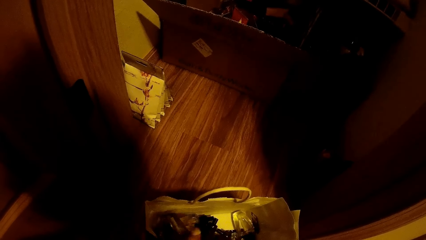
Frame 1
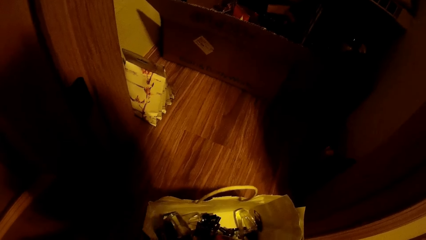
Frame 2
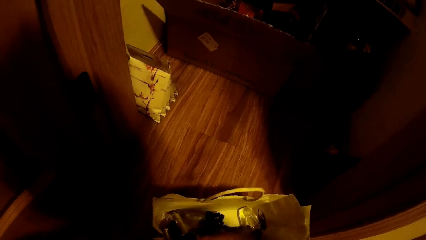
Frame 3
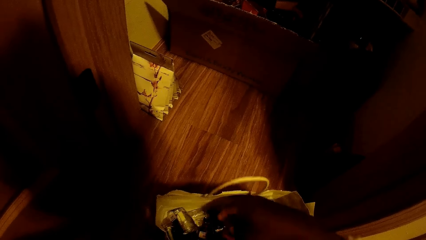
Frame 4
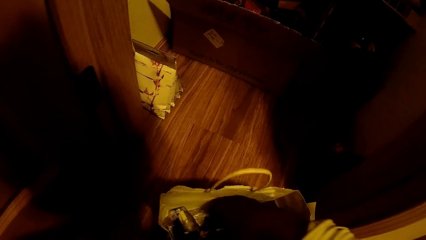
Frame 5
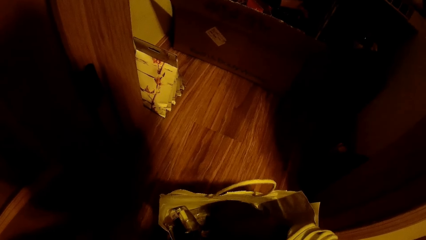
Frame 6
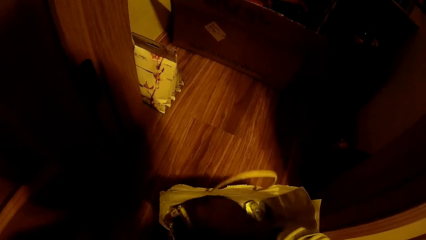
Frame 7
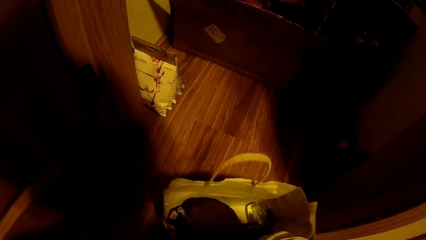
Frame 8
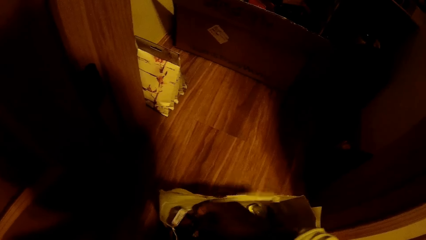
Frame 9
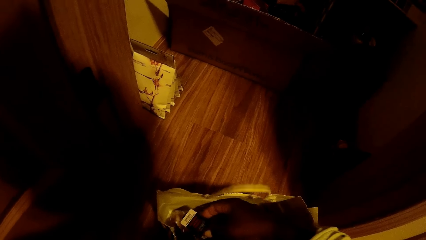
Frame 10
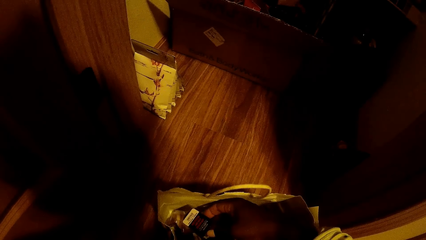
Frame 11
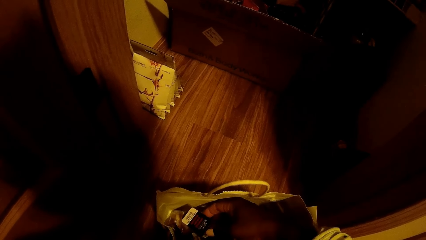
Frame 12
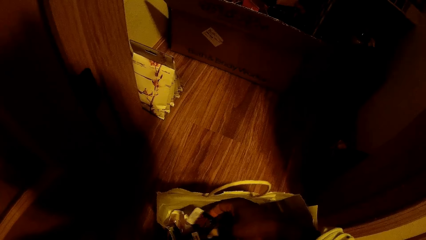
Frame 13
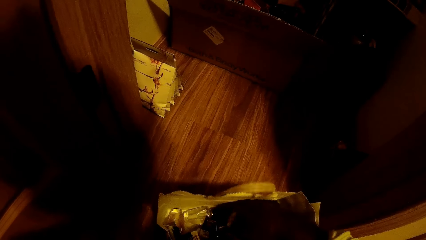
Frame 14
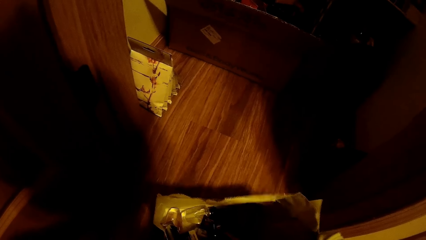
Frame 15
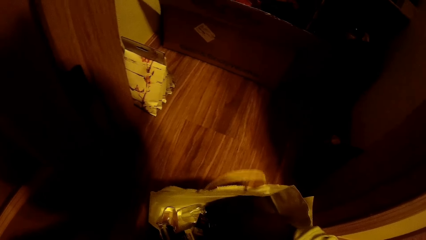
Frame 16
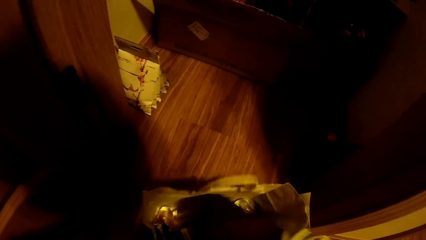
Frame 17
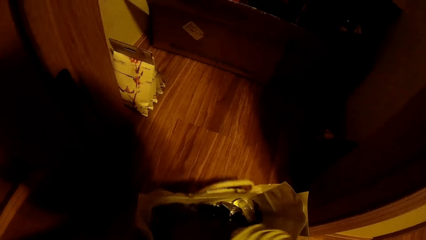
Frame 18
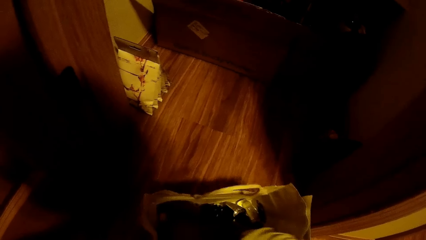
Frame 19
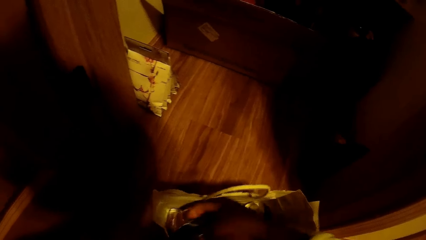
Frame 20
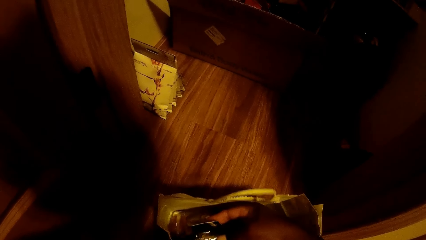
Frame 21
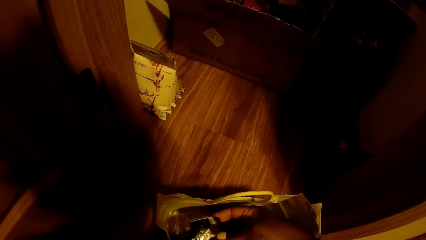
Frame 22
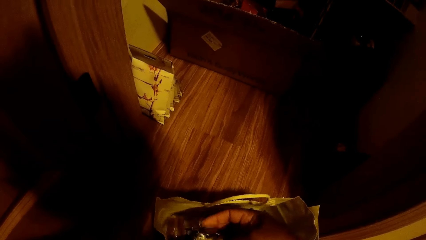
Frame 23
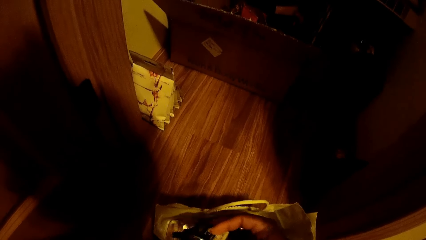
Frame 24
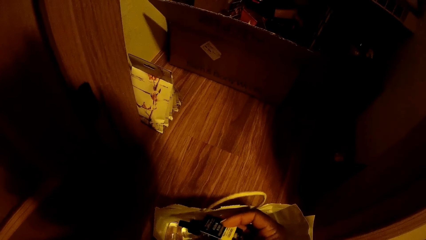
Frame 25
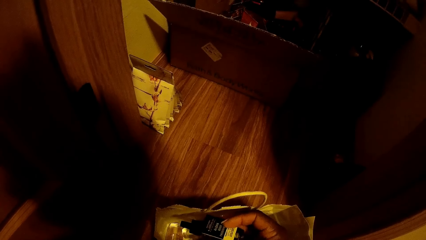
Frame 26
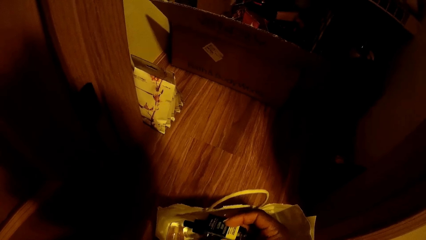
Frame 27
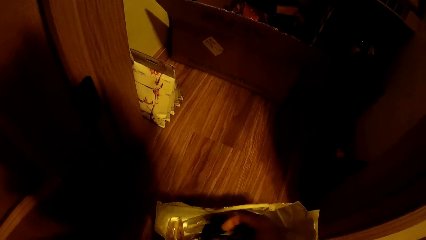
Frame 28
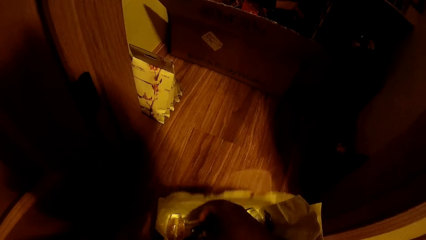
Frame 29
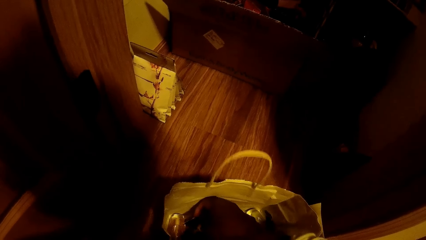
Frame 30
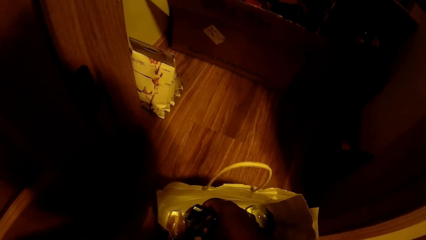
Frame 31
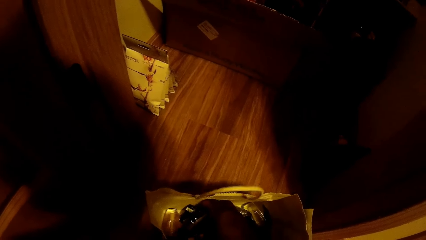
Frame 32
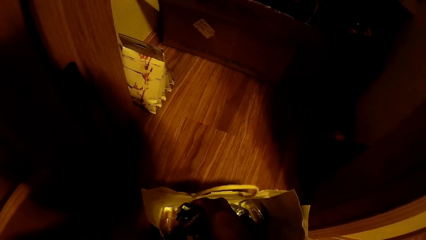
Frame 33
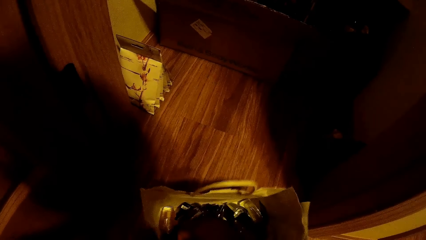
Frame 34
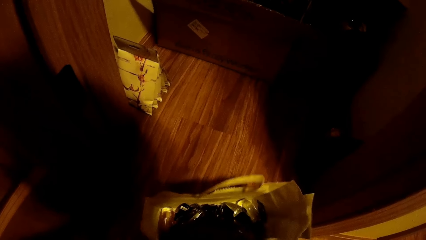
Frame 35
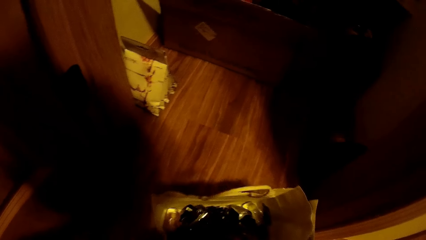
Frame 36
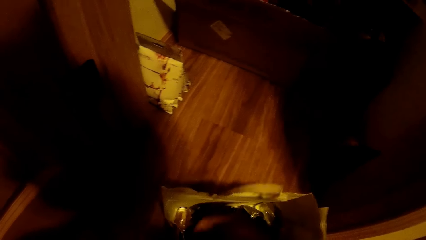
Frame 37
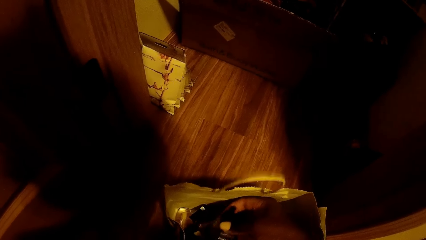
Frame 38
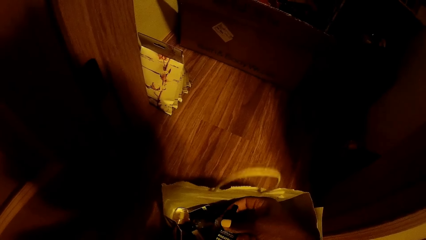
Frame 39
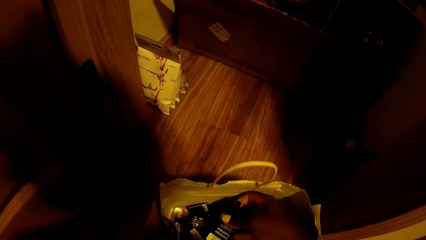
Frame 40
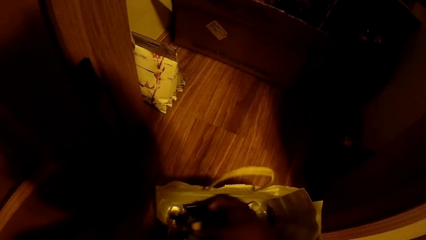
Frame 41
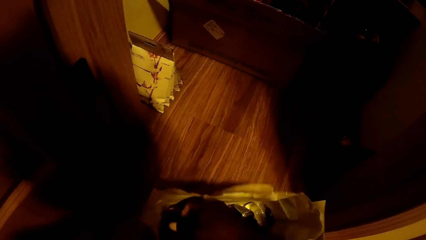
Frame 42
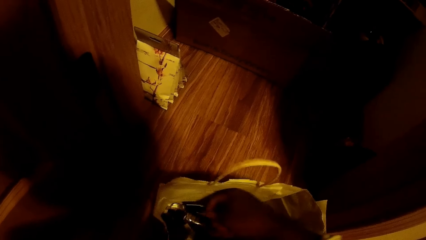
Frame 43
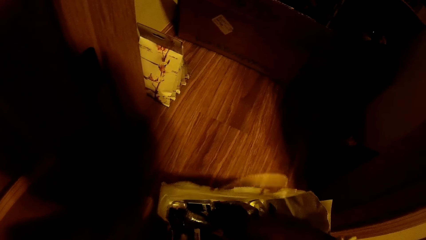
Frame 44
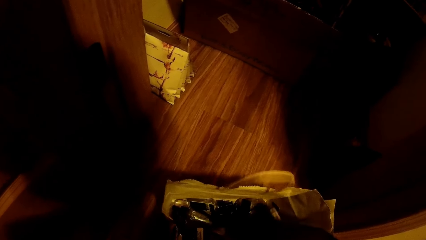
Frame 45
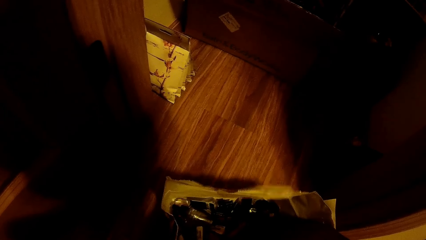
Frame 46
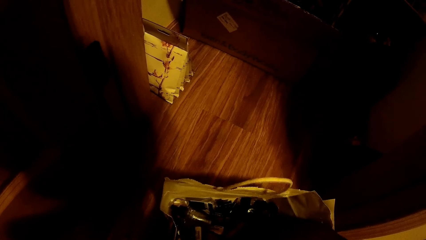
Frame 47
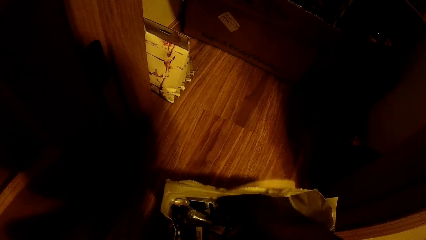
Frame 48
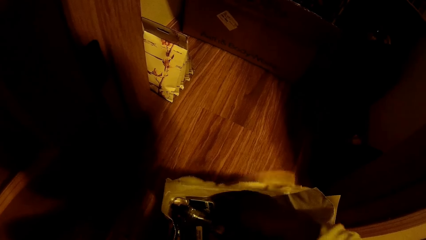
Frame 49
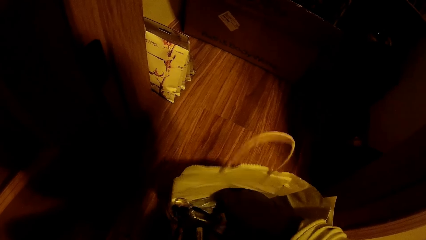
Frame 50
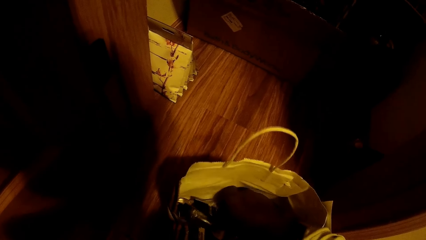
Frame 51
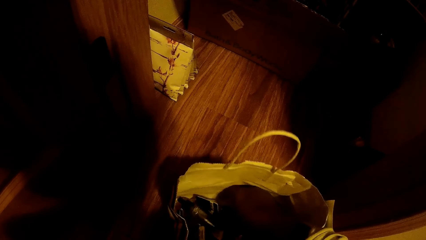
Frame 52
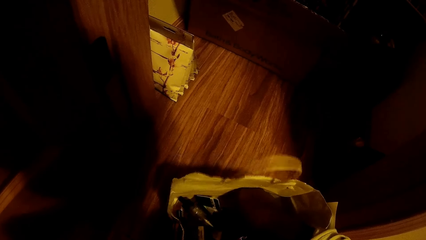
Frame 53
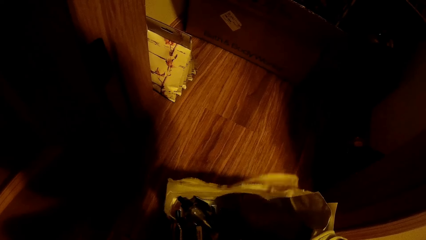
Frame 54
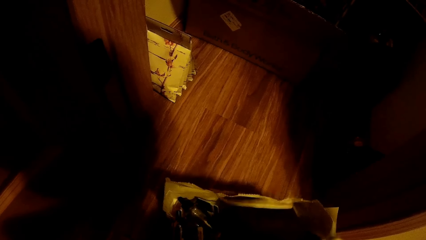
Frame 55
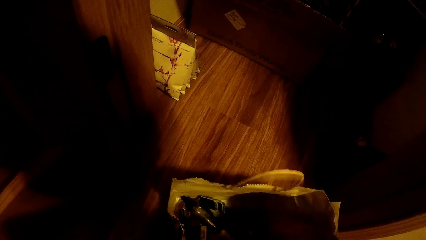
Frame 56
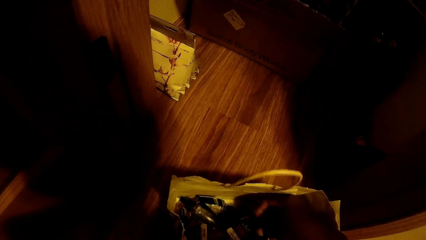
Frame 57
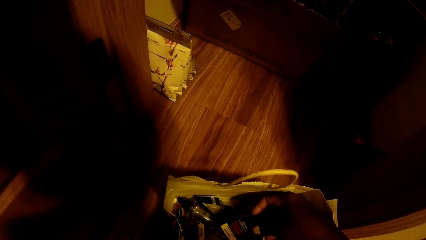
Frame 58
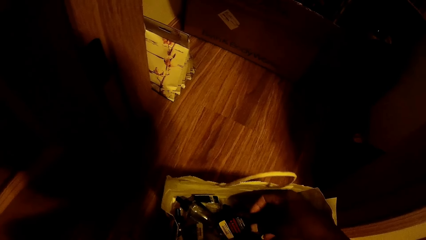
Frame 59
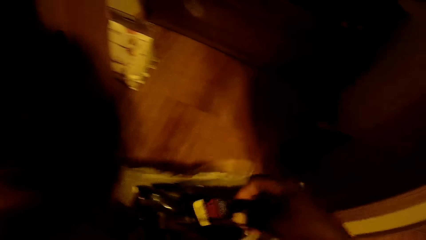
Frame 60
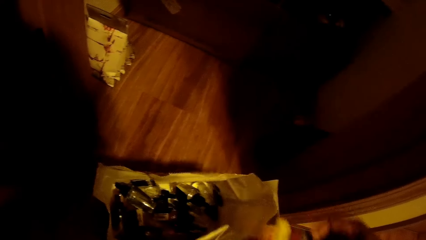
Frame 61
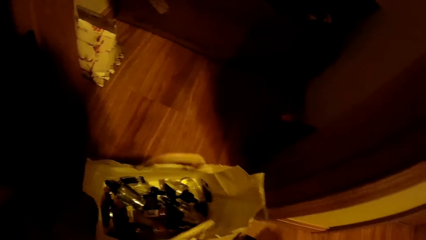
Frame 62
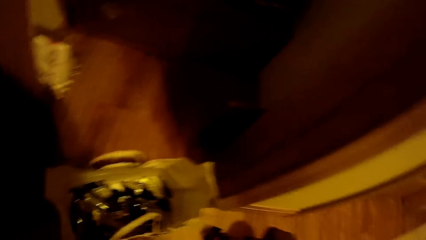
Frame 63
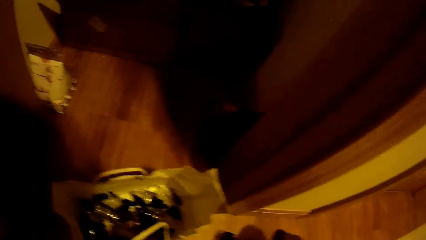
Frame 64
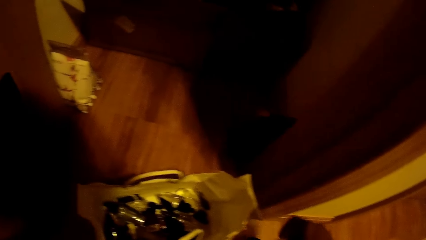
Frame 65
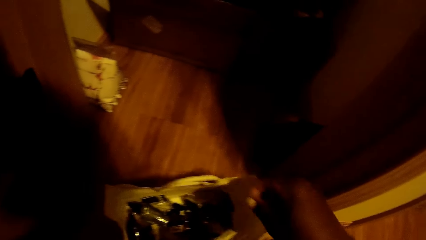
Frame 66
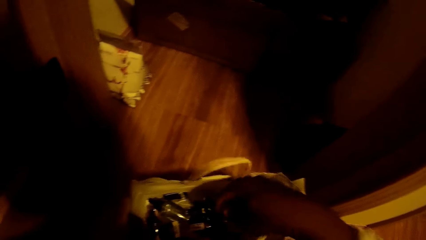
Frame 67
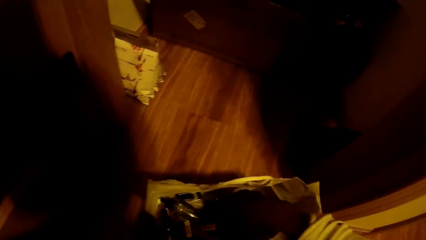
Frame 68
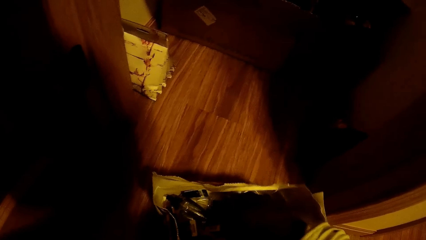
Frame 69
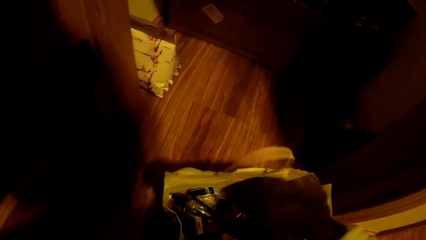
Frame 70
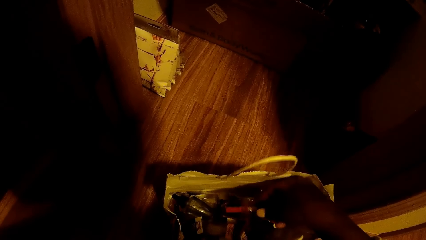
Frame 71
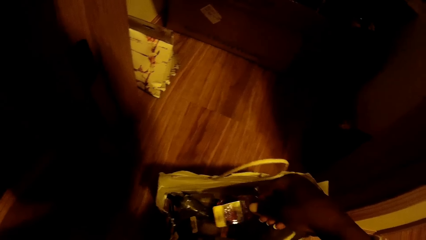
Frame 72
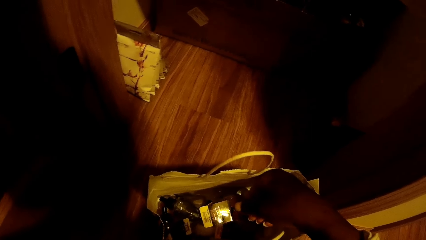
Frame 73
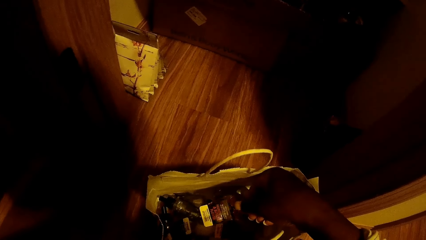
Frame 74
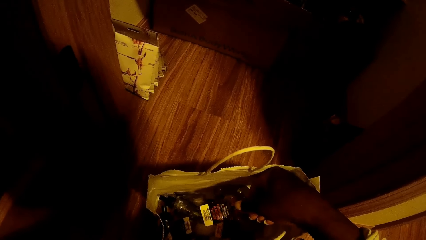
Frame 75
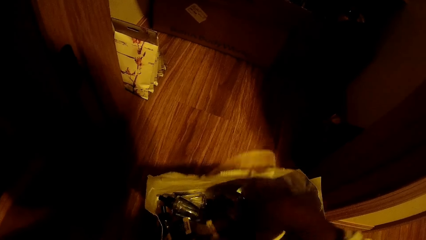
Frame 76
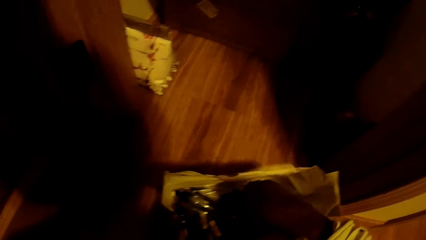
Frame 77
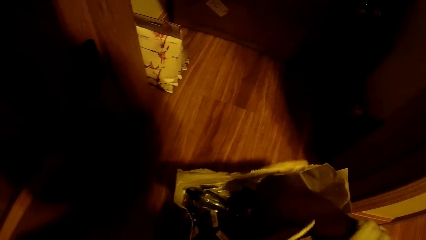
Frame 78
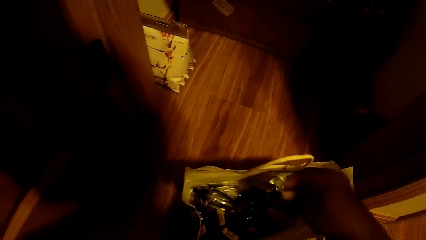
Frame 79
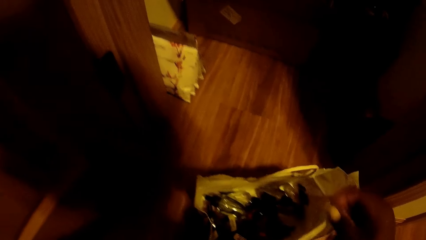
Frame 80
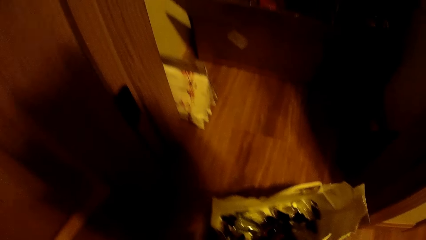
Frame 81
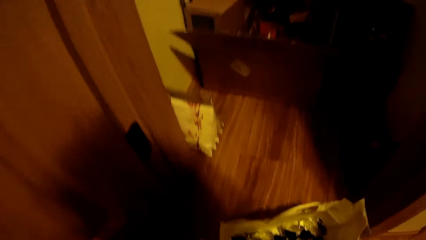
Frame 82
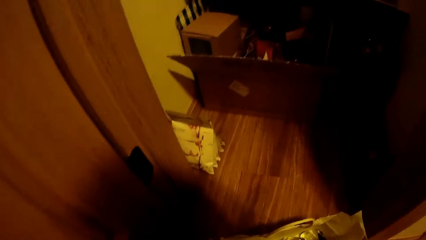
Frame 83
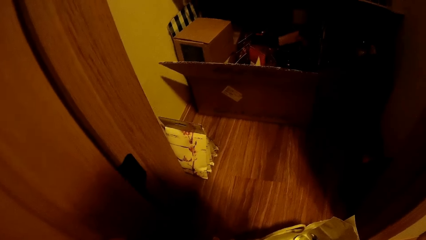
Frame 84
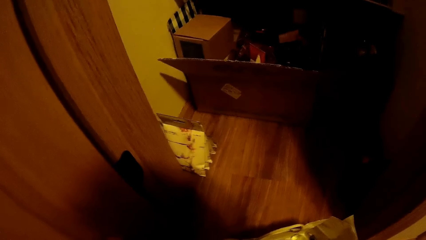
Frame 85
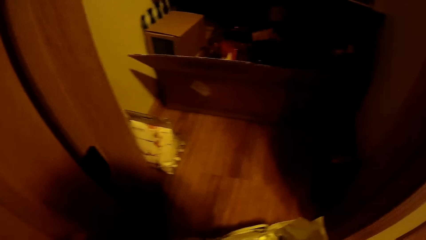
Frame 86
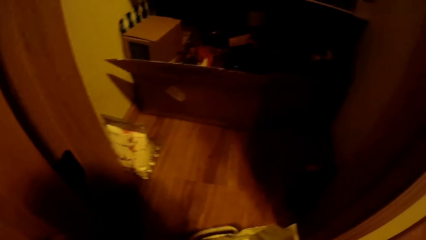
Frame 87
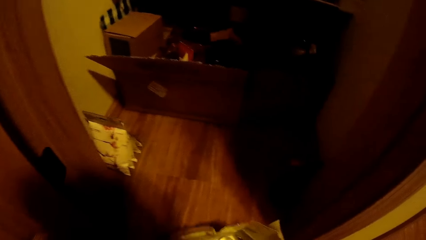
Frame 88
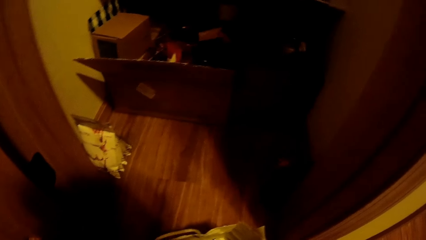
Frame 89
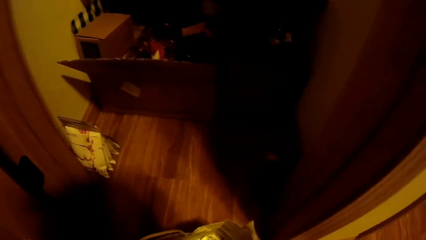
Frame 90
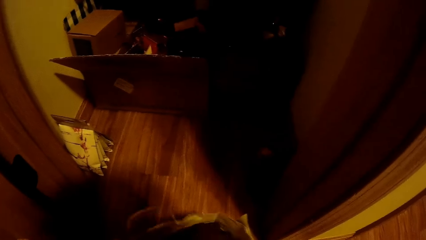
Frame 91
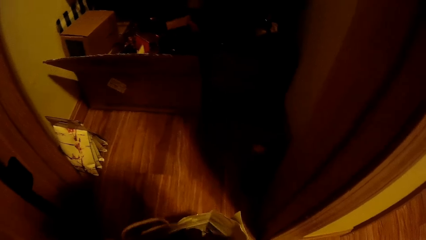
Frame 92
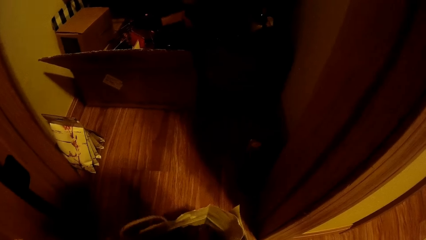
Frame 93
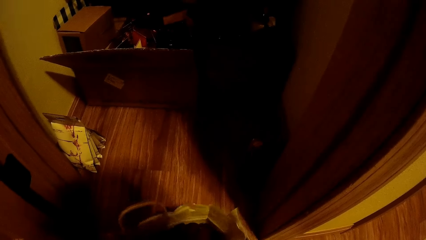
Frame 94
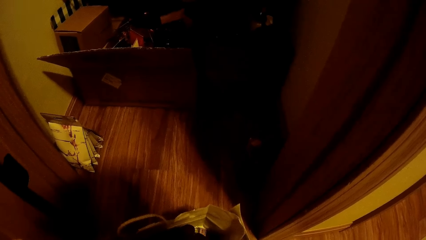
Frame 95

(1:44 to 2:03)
The camera wearer passes the bottle to the left hand. They go through the bottles in the carrier bag. They put the bottle aside. They pick up a container from the bag with the right hand. They go through the bottles in the carrier bag.
